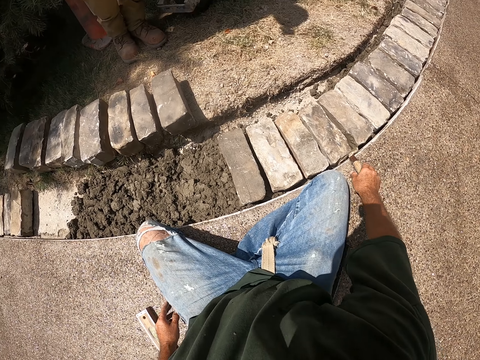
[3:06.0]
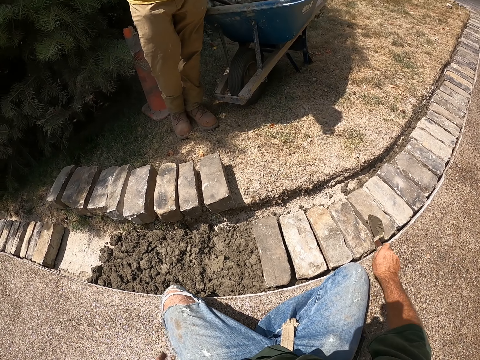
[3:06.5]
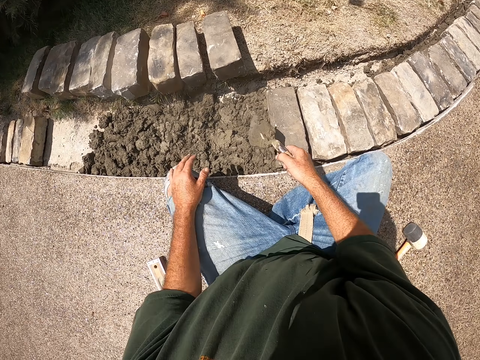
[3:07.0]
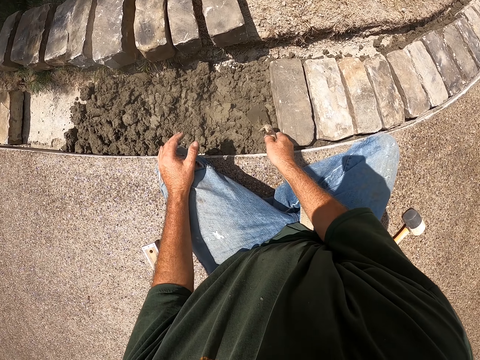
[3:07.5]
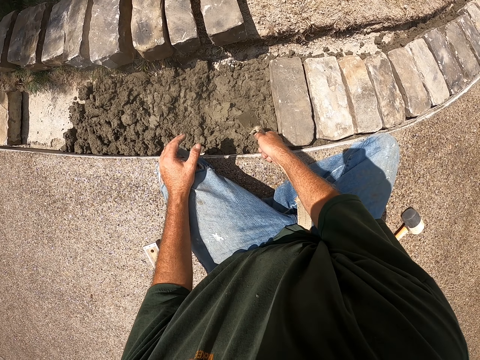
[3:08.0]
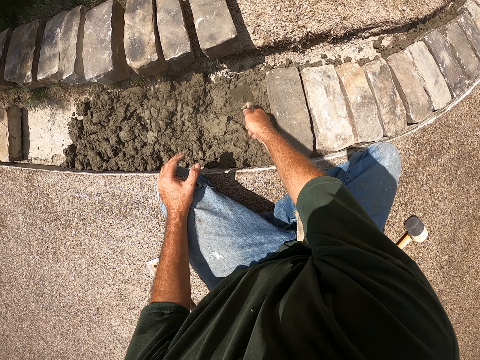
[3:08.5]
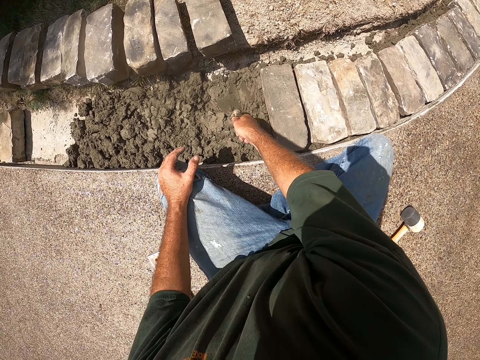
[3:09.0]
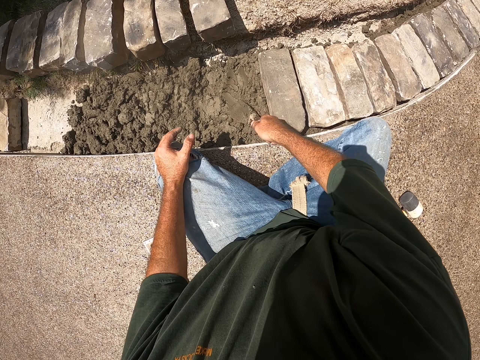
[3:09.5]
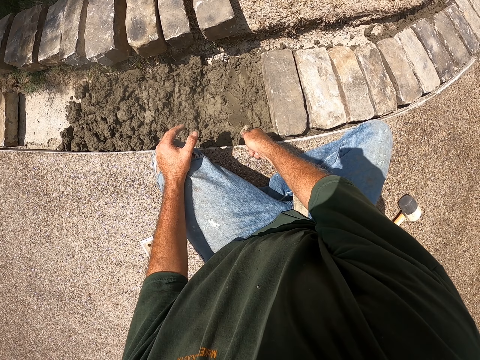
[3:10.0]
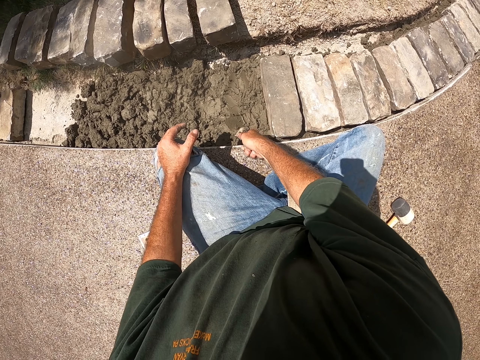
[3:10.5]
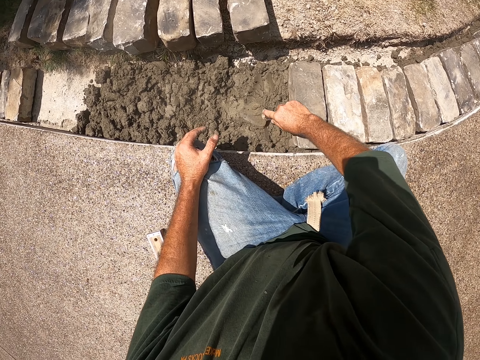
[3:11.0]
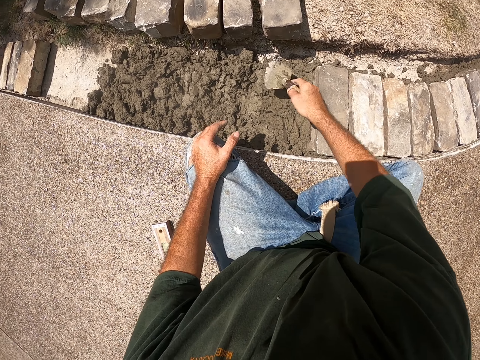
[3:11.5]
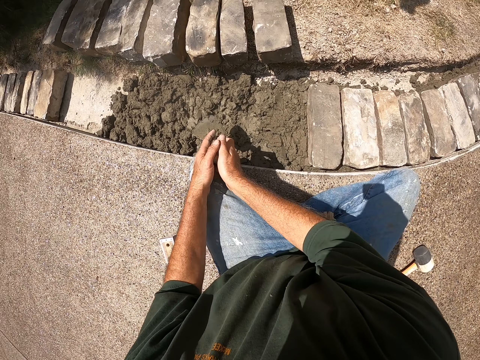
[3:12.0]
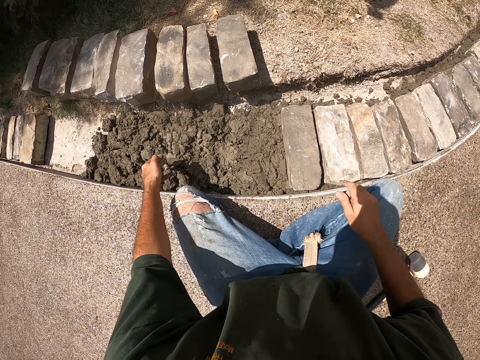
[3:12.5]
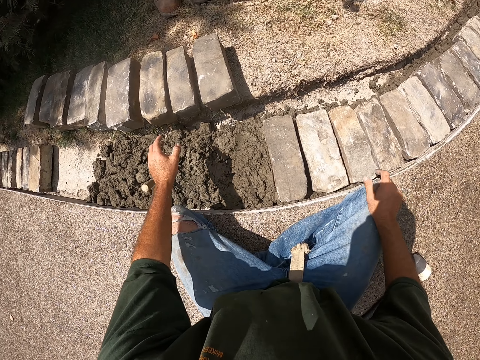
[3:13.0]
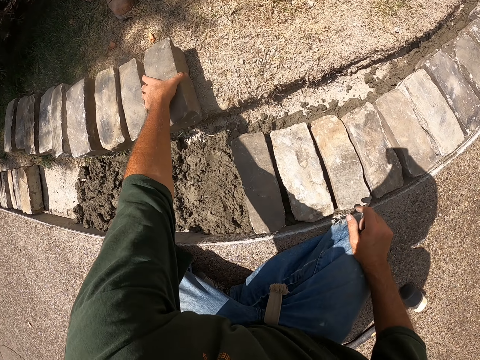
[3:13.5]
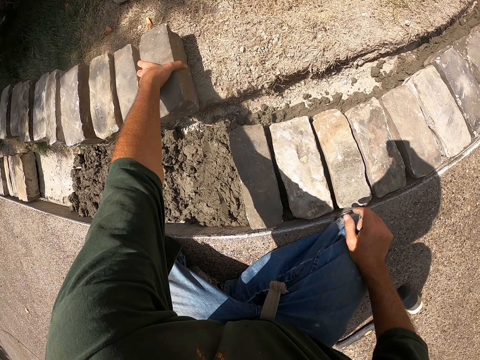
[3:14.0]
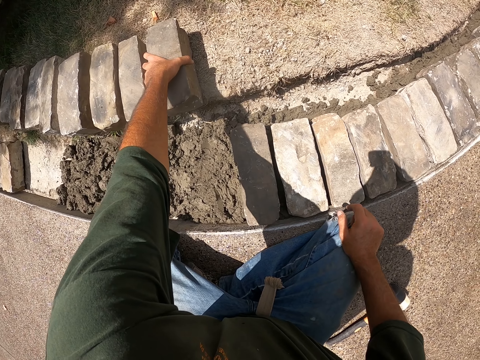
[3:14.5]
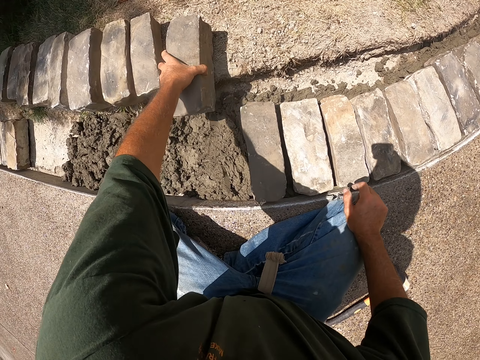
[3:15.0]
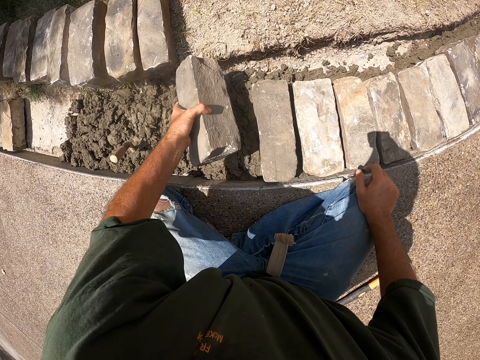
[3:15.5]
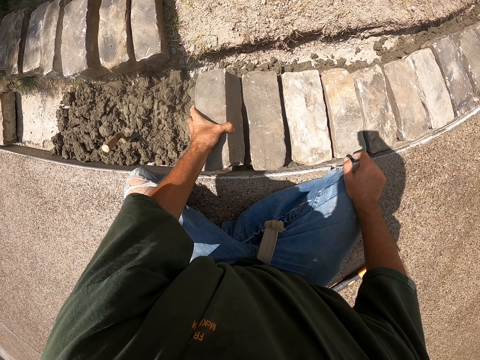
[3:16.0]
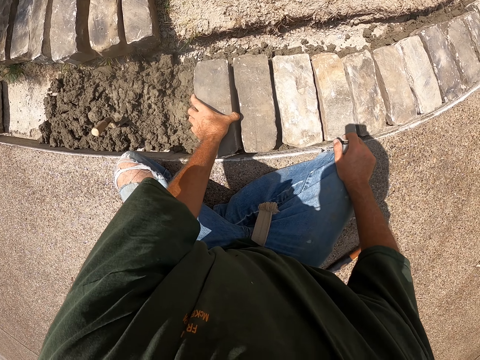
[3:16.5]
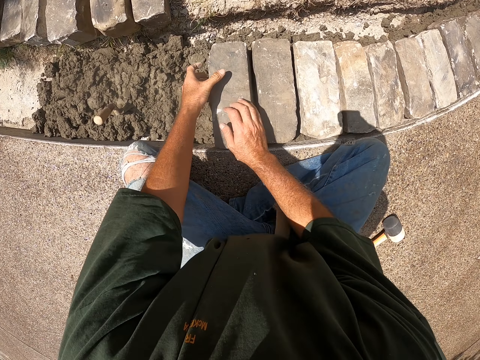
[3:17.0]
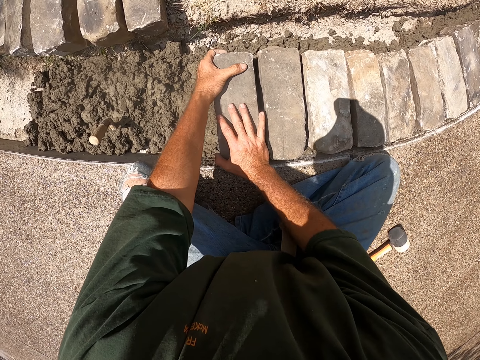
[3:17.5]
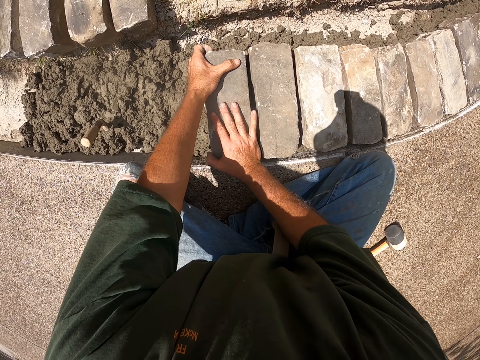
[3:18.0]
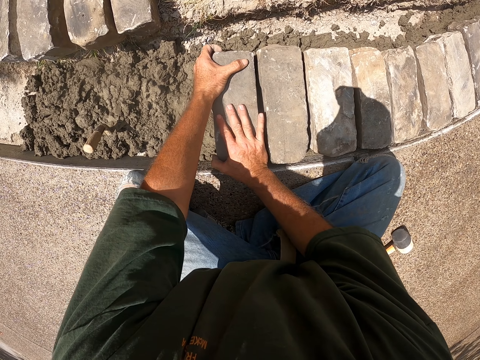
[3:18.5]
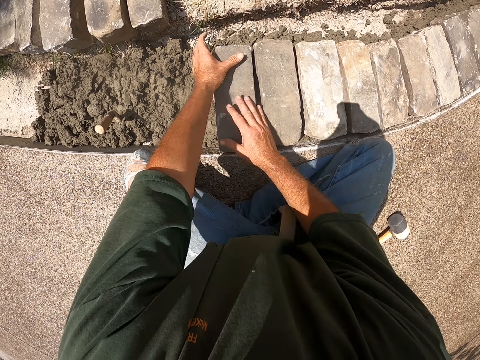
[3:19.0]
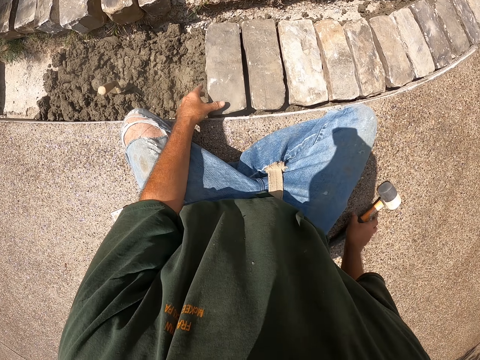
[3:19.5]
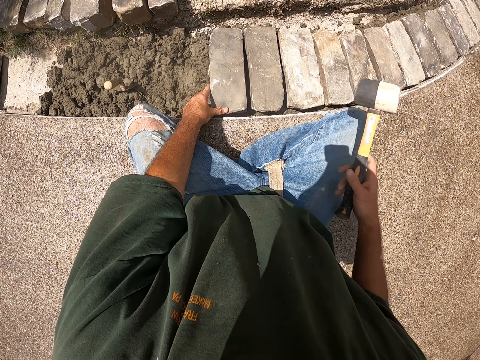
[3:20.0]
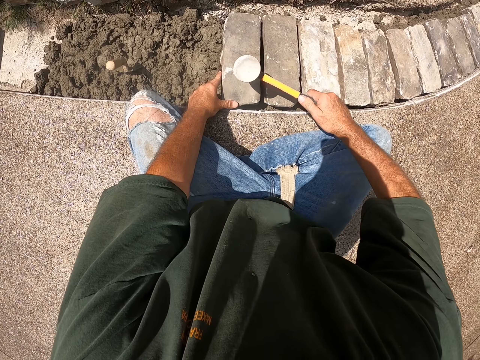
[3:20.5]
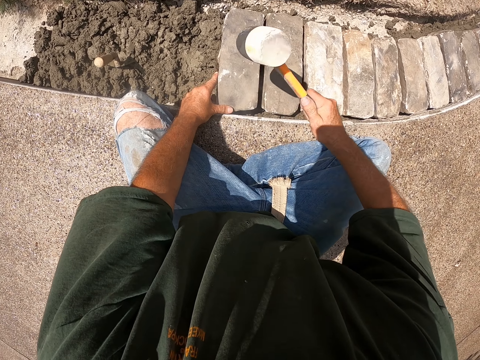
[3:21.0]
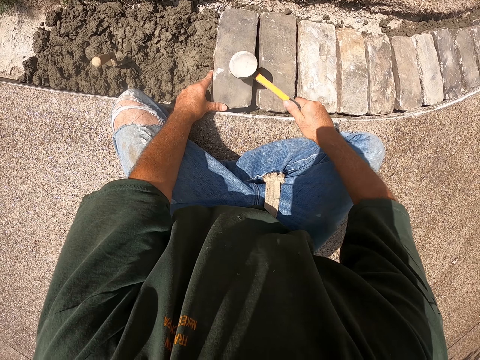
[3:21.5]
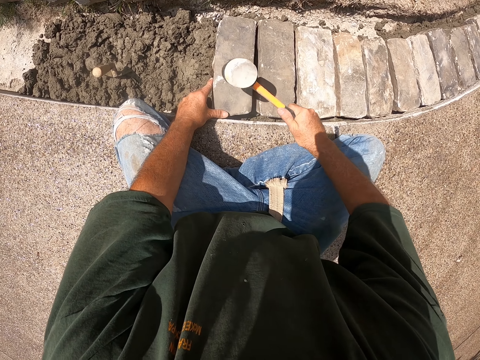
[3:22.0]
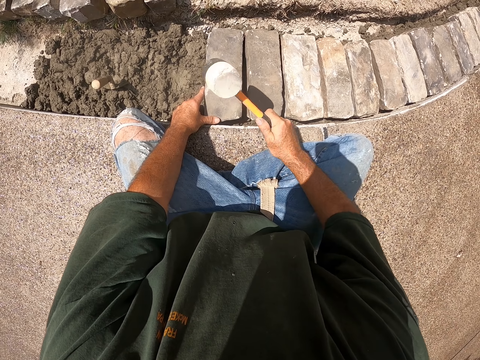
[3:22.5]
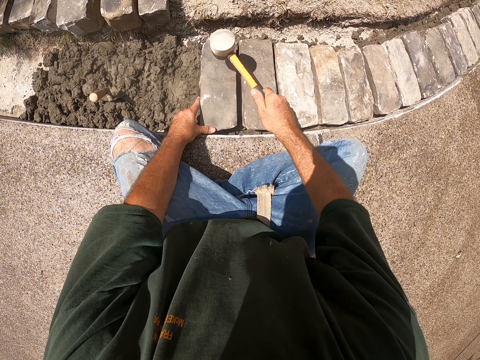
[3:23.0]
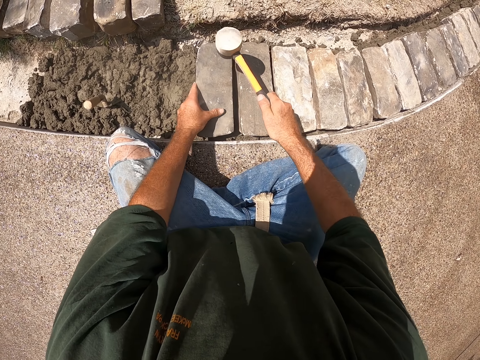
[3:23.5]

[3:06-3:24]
The camera wearer picks up a trowel or scooper. They spread soil with the scooper. They level the concrete. They hold the trowel with the other hand. They put down the trowel. They pick up a brick. They put down the brick. They push down the brick. They pick up a hammer. They hit the brick with the hammer.

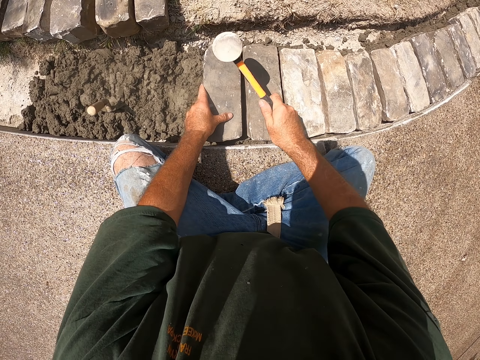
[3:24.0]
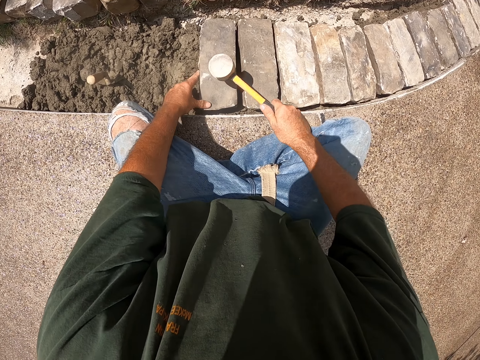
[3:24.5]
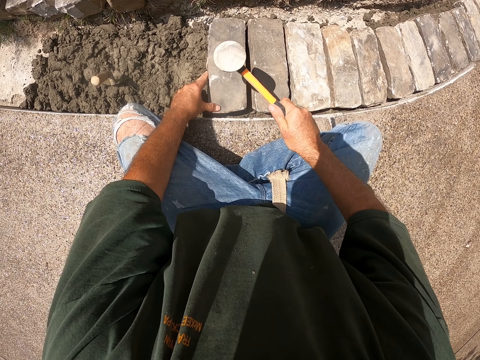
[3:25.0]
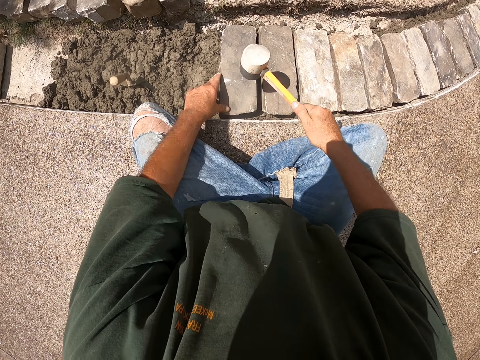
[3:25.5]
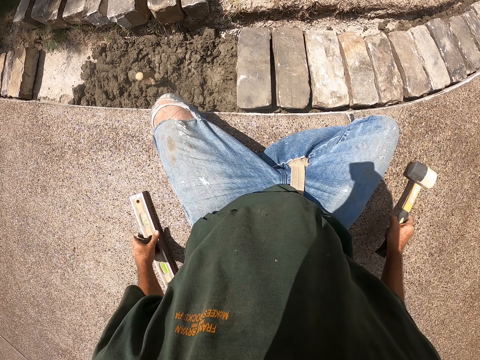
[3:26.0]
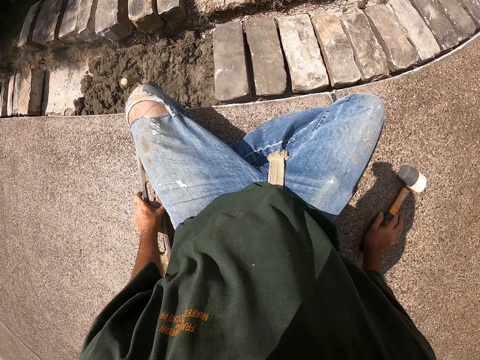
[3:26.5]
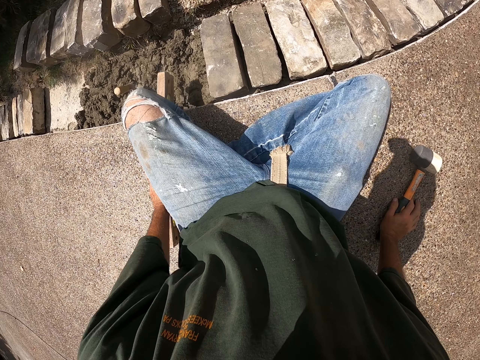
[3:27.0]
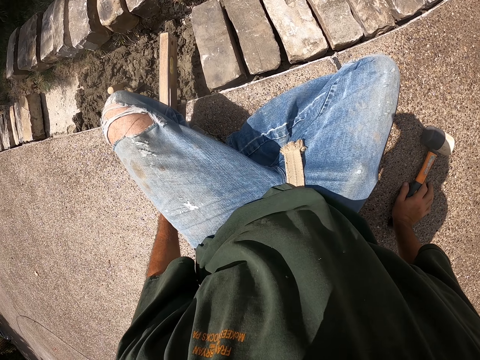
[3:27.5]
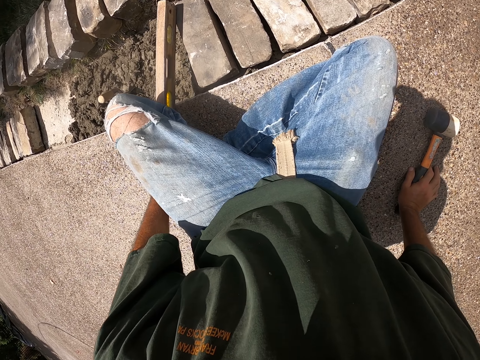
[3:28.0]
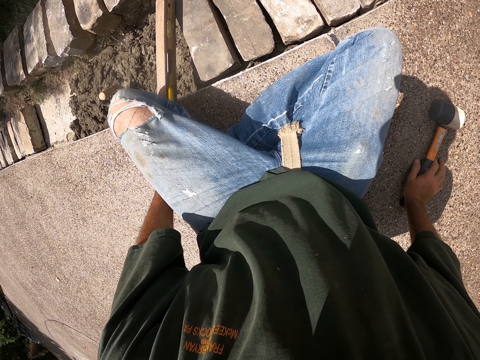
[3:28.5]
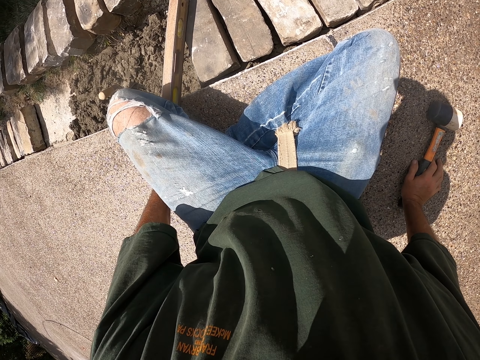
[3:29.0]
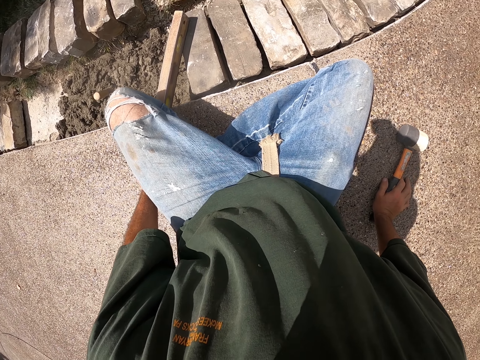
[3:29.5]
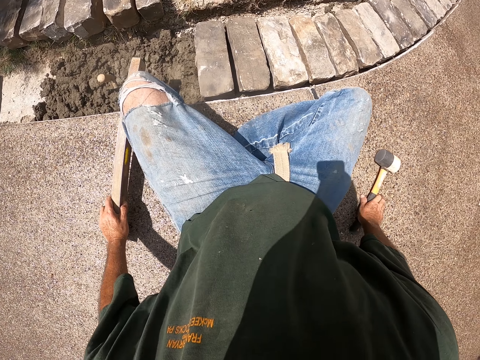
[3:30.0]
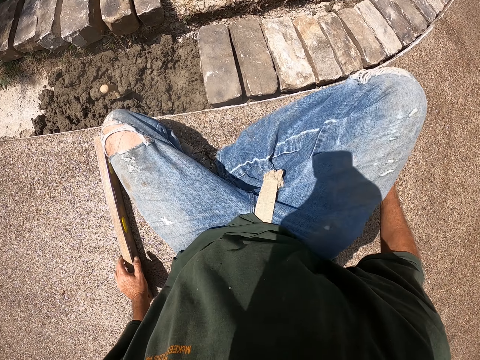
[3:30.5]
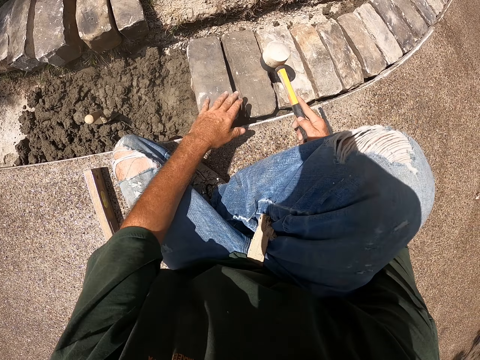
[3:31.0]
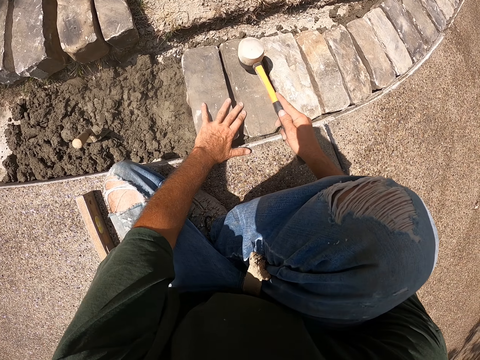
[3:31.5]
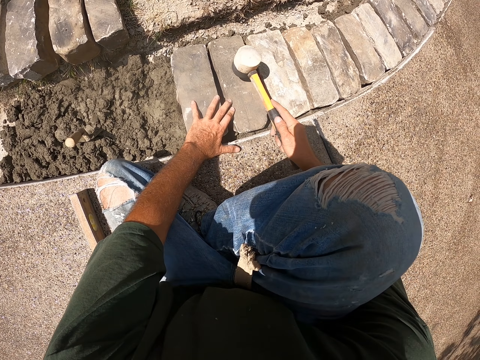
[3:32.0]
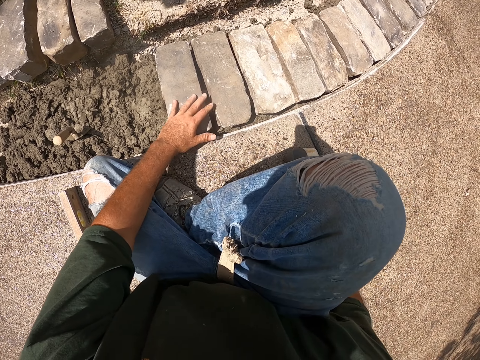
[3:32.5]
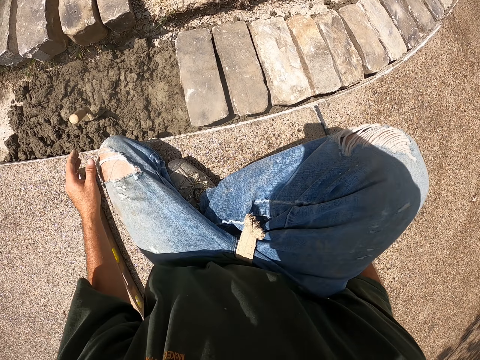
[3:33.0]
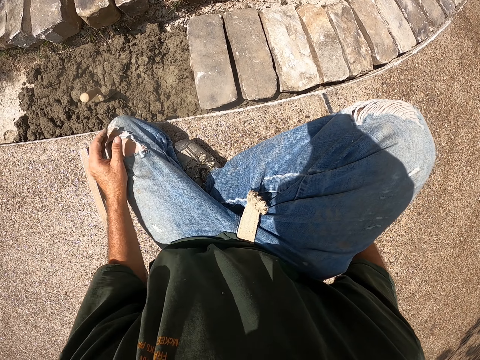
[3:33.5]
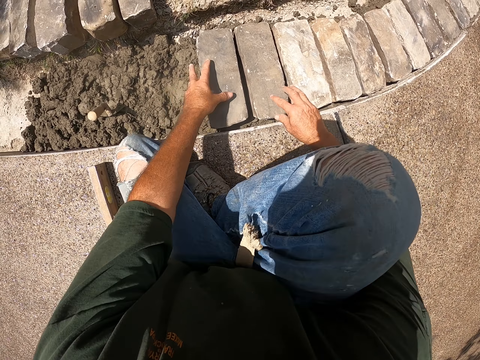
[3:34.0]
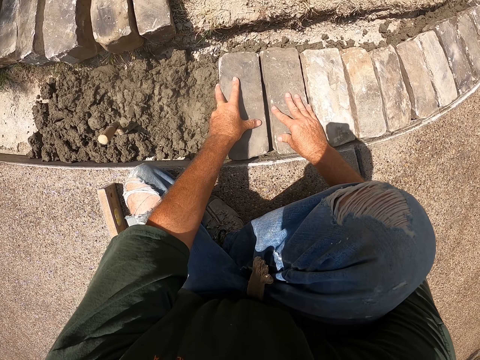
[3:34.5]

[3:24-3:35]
The camera wearer puts down the hammer. They move the I-beam level. They put the I-beam level over the brick. They put the I-beam level. They hold the hammer. They hit the brick with the hammer. They put down the hammer.
